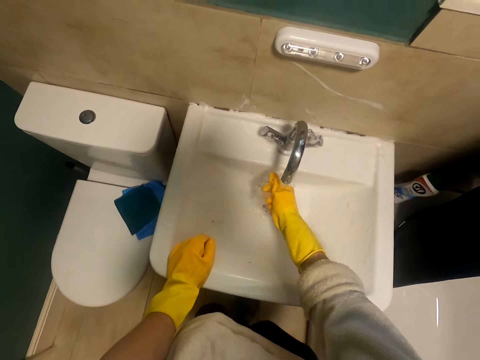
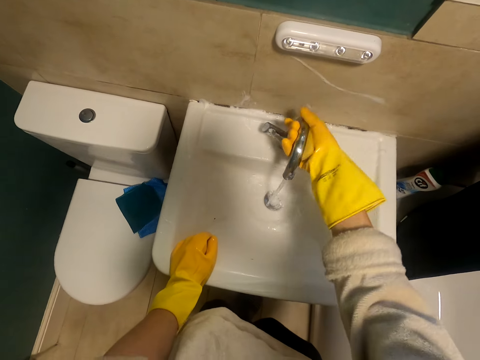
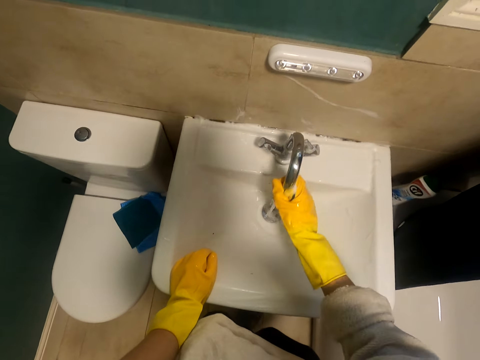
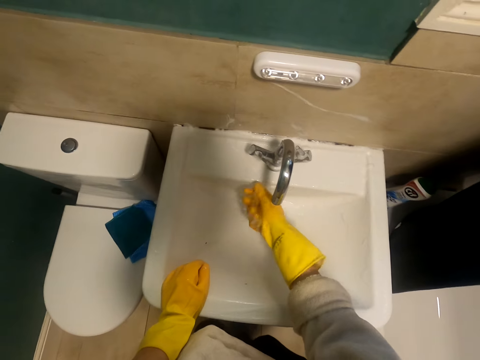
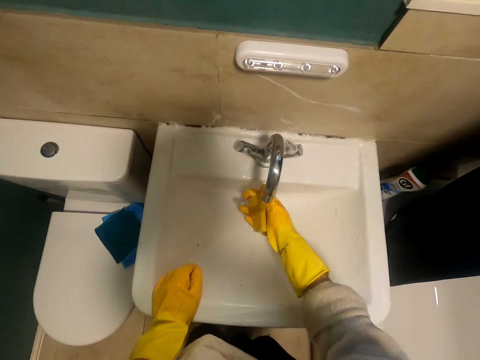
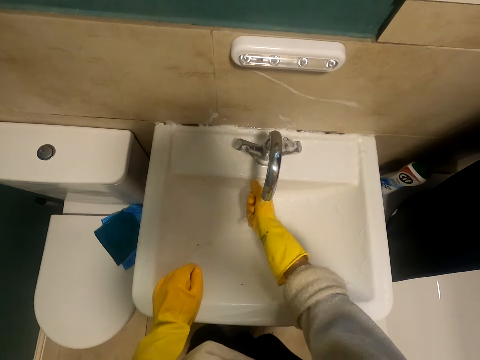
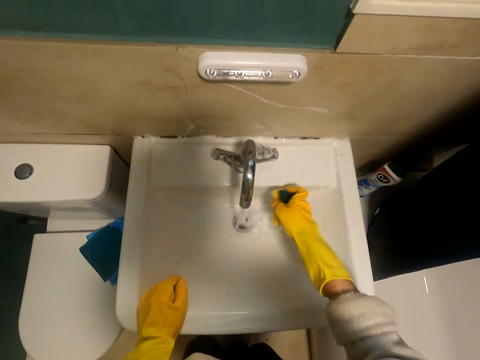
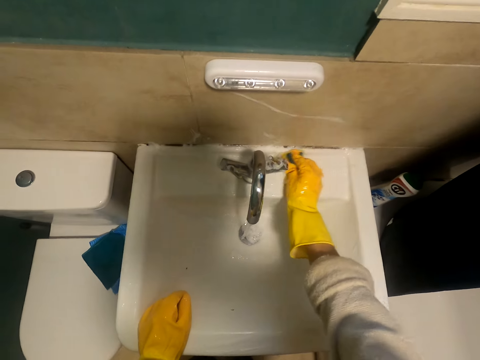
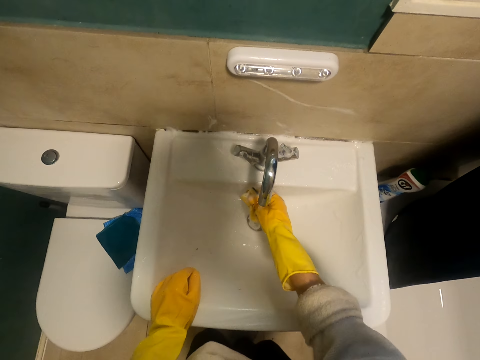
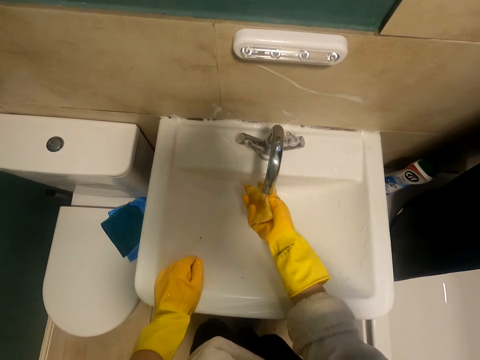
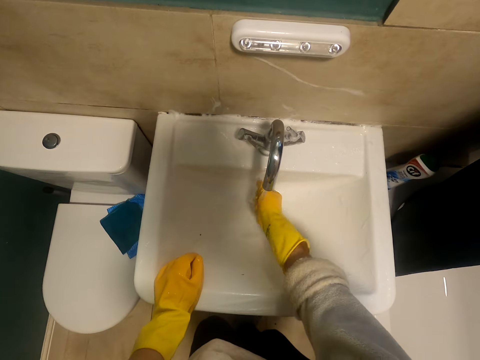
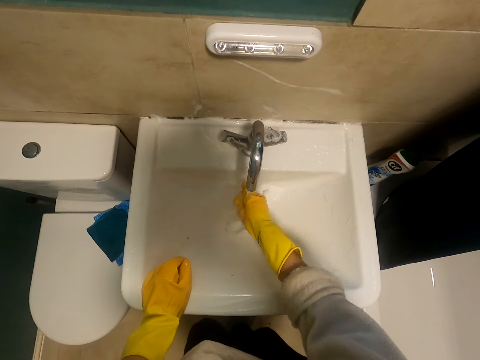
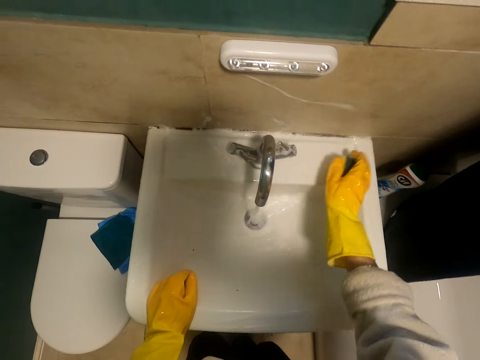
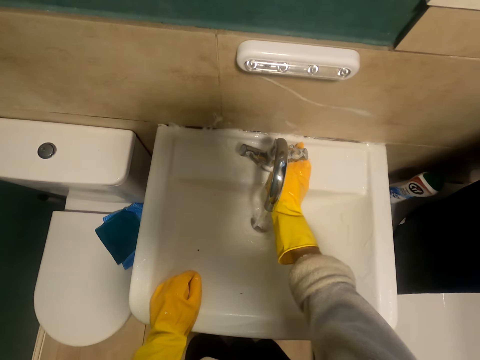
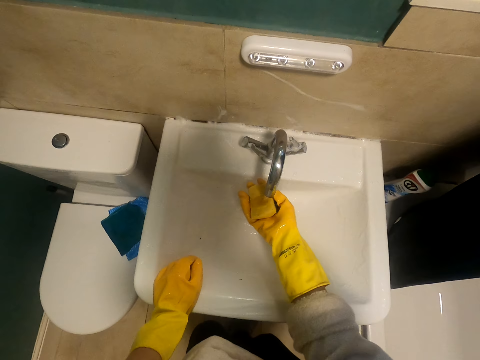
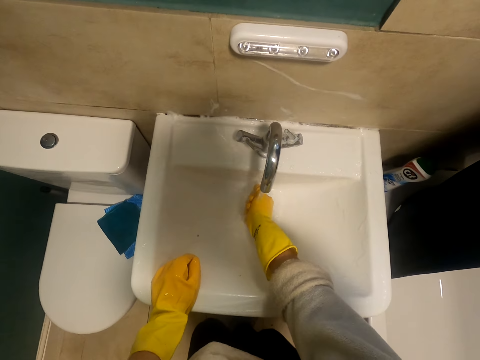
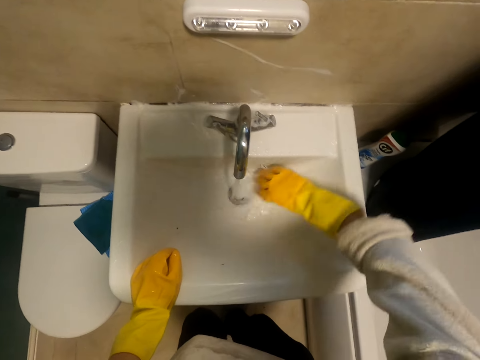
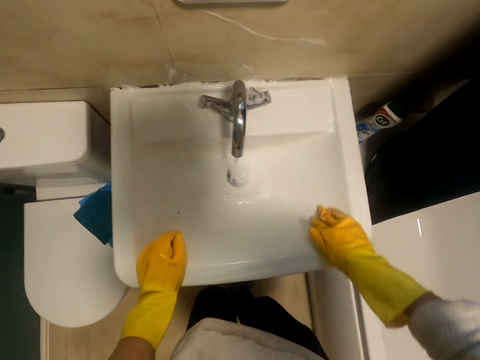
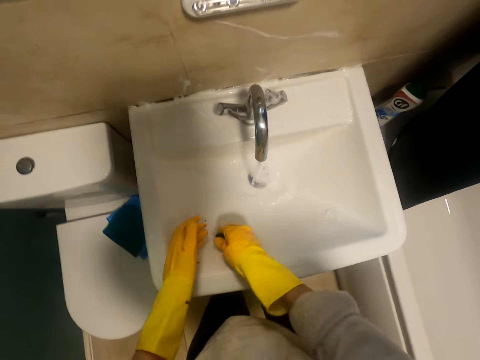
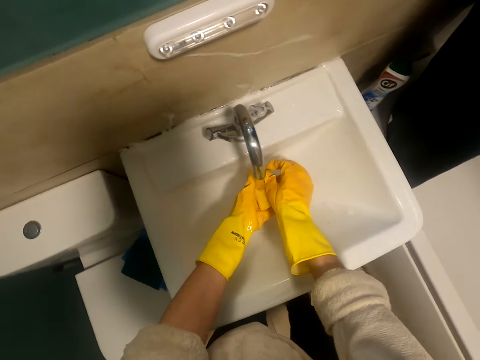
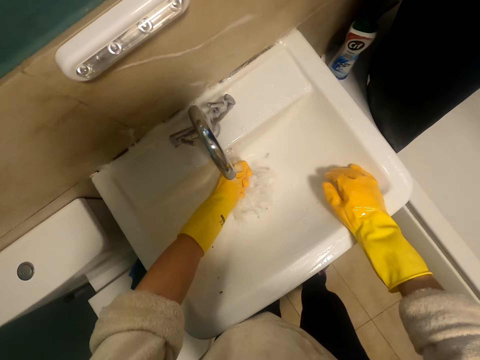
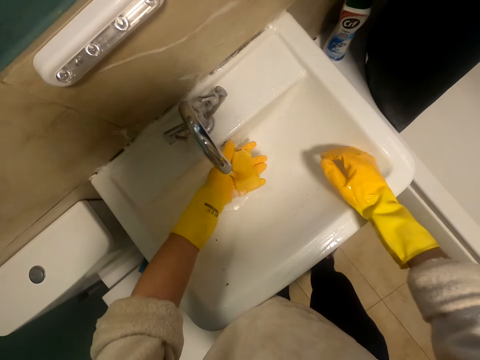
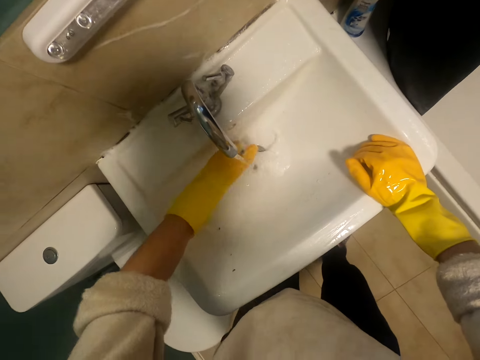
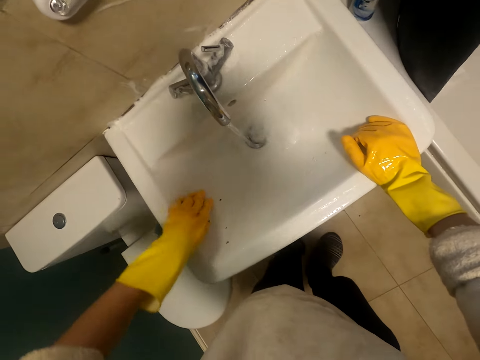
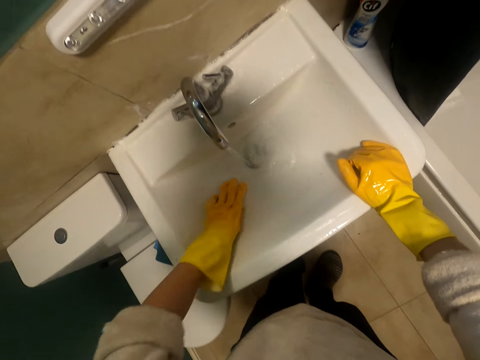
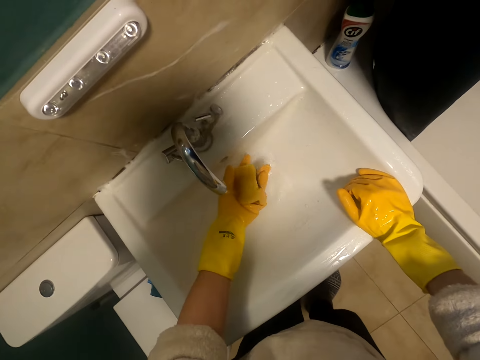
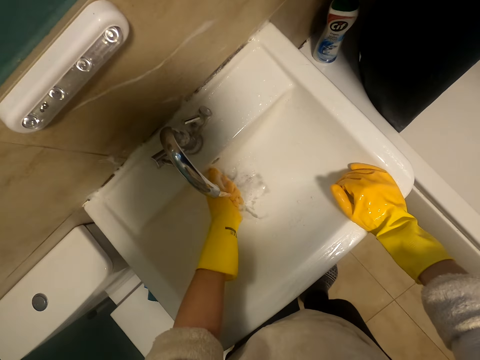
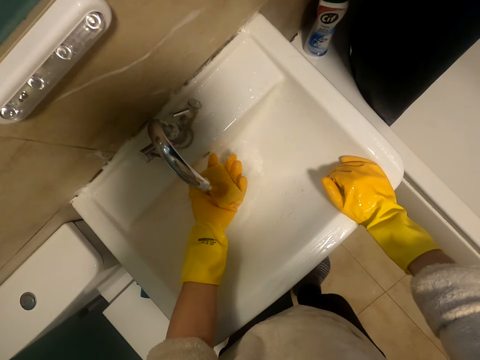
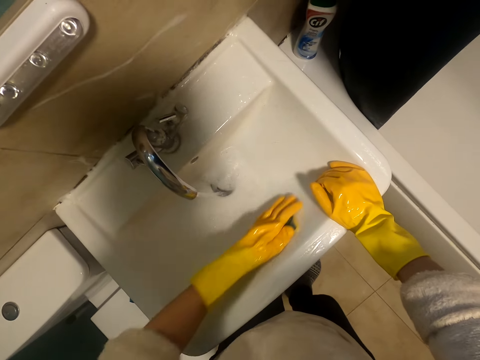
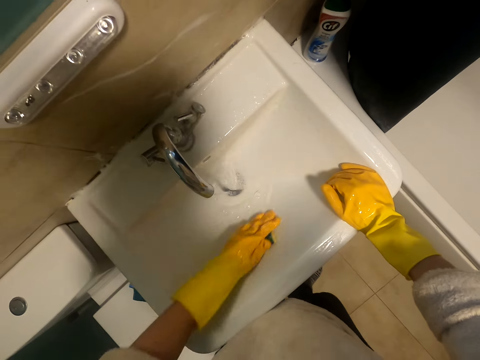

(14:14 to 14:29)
The camera wearer washes the sink surface. They rinse the sponge and clean the tap.

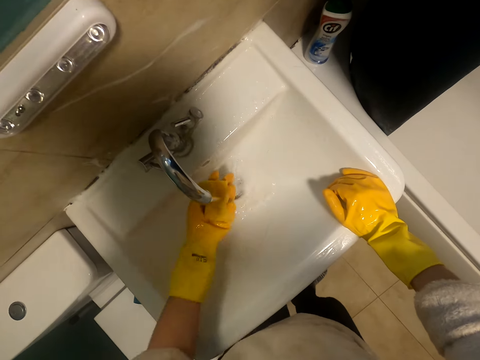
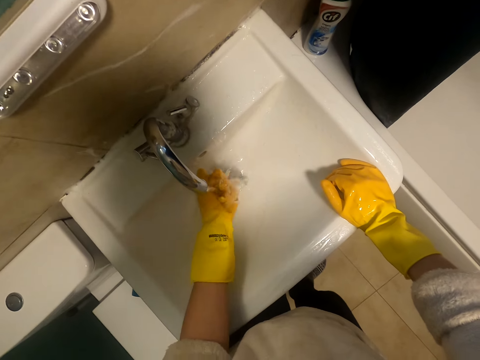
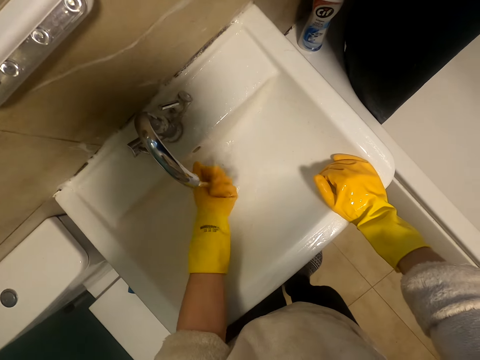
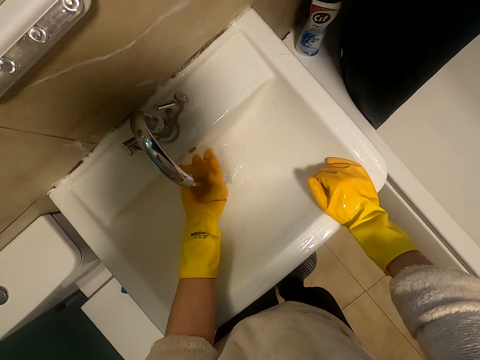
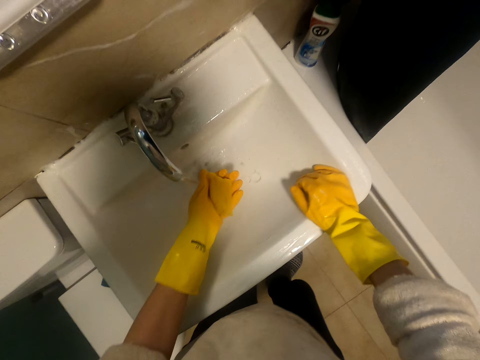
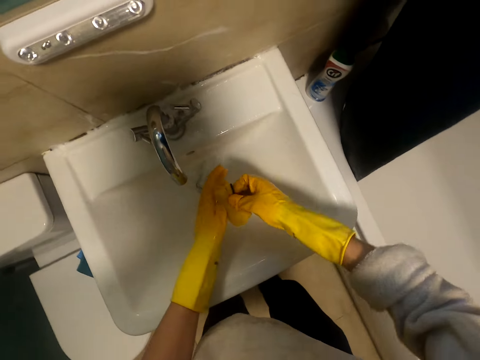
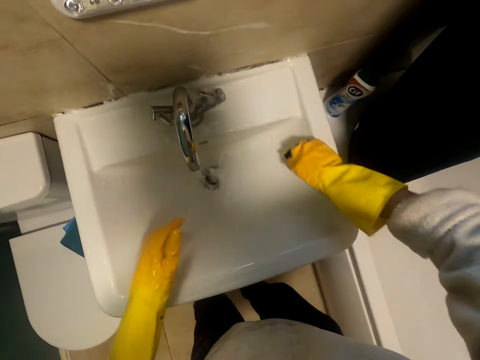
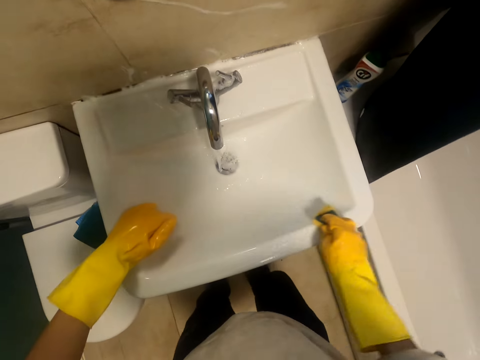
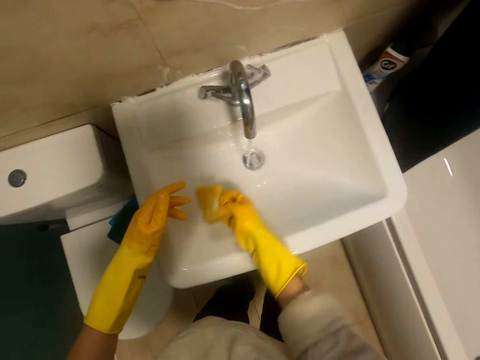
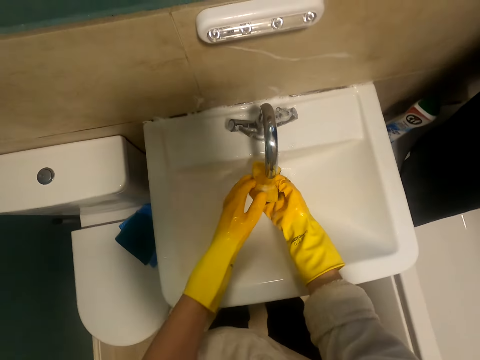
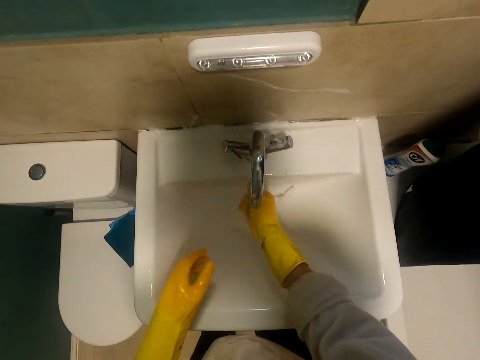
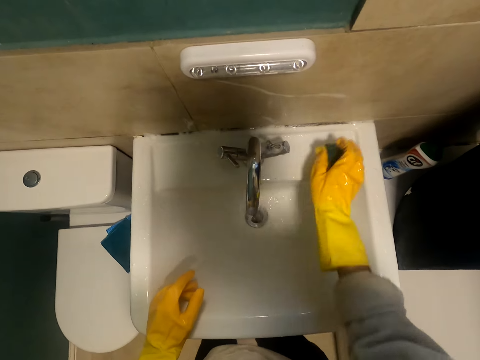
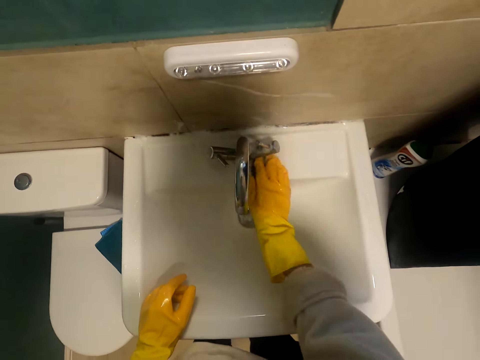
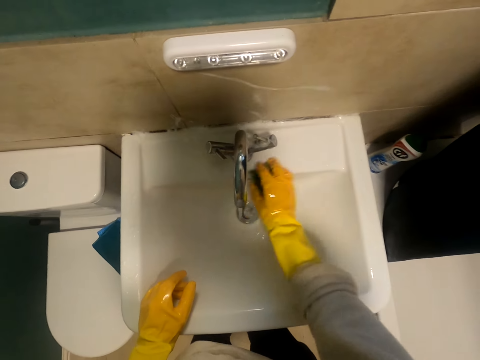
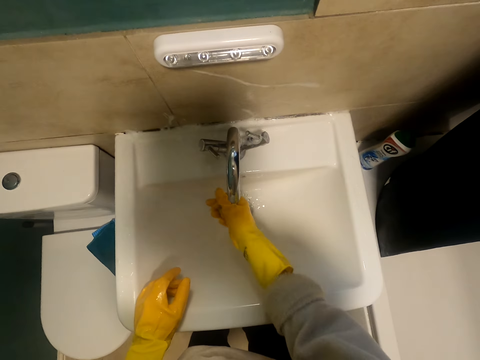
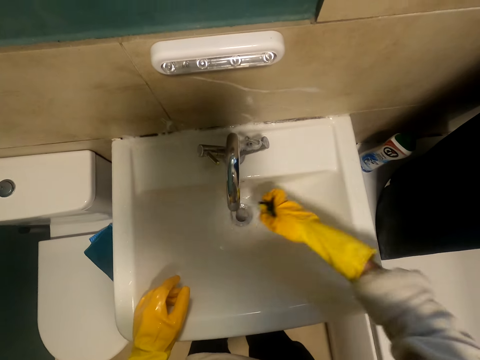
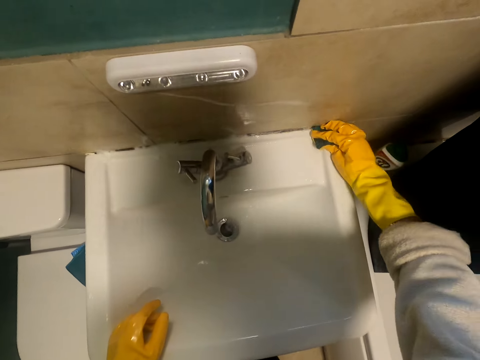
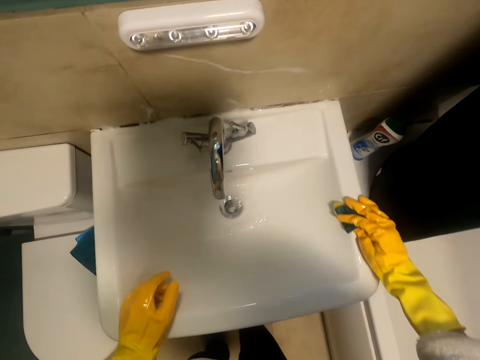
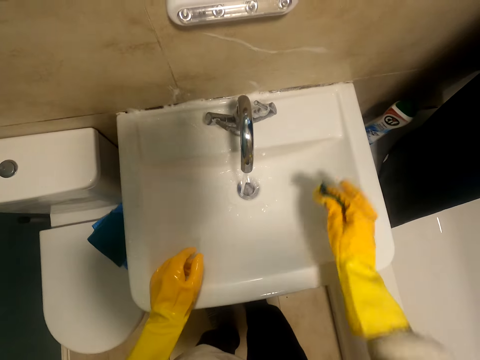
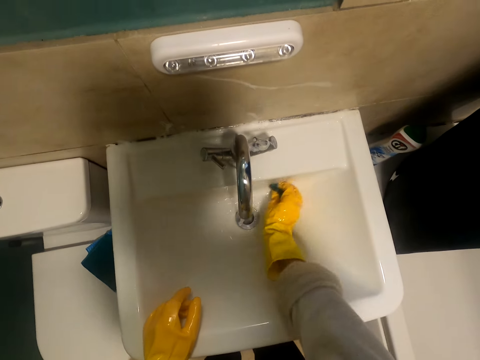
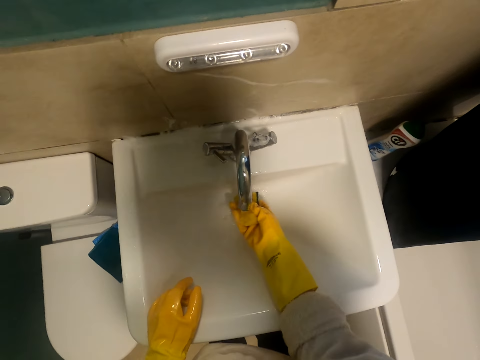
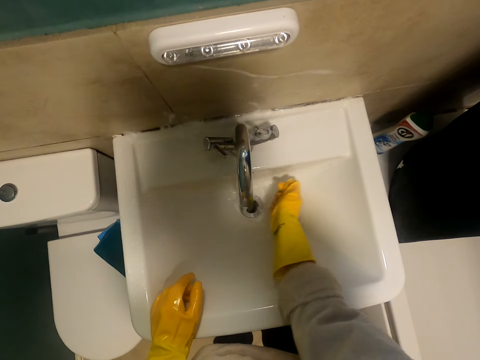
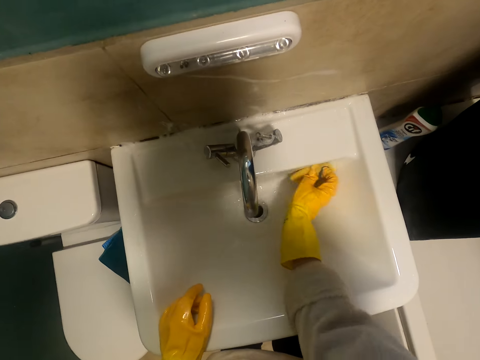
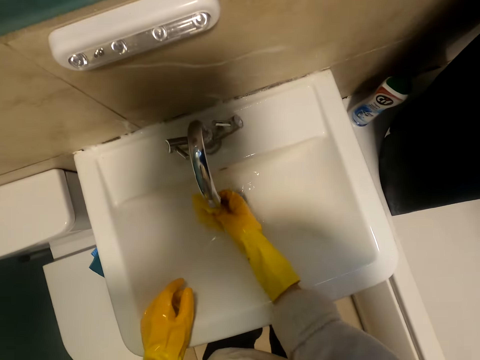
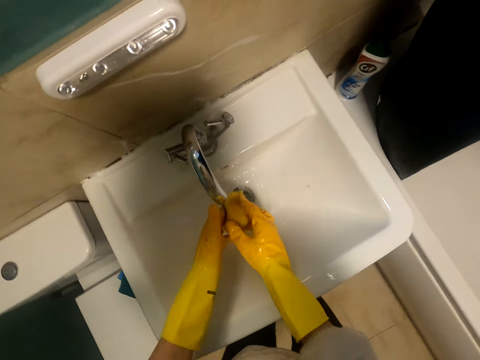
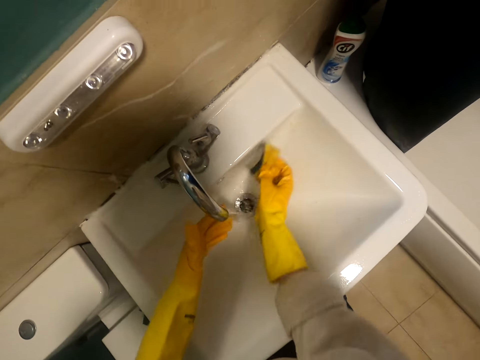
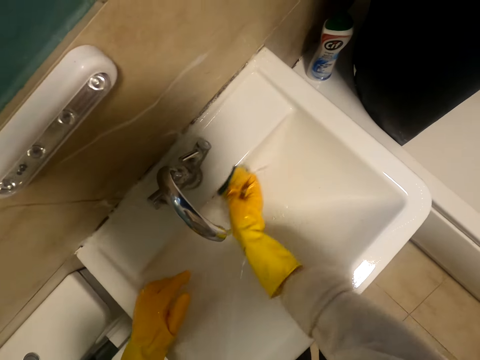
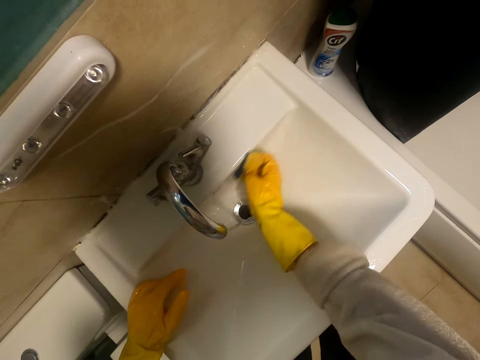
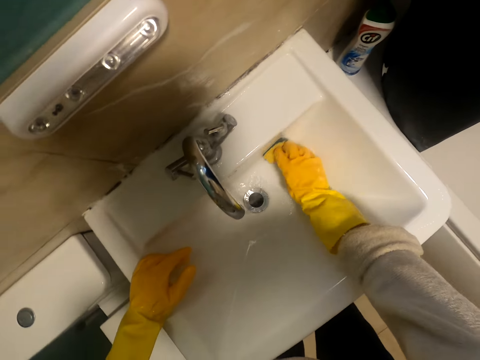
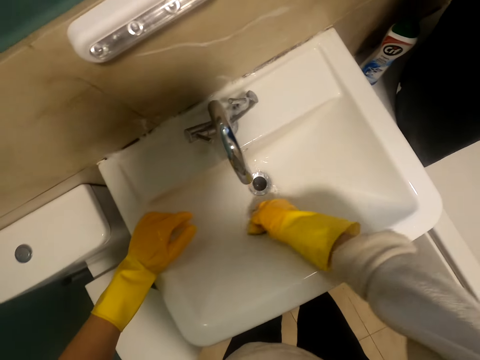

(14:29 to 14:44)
The camera wearer rinses the sponge. They clean the sink. They rinse the sponge. They clean the sink. They rinse the sponge. They clean the sink.
